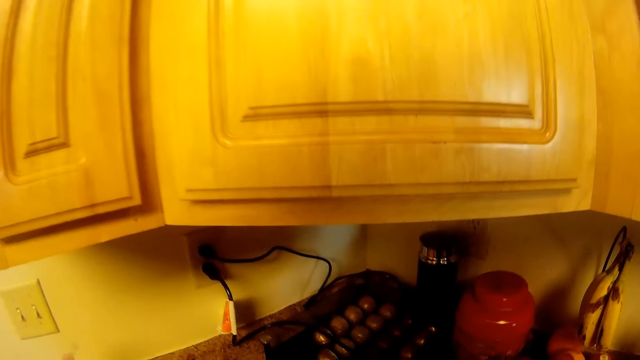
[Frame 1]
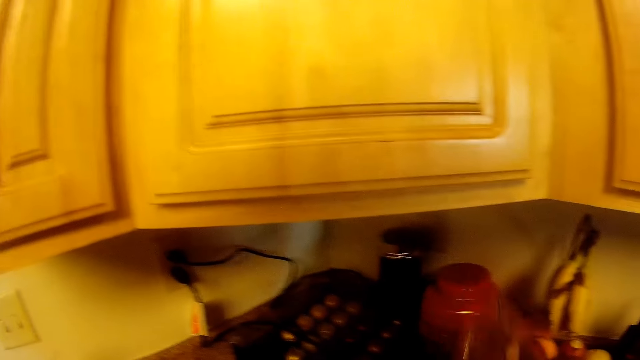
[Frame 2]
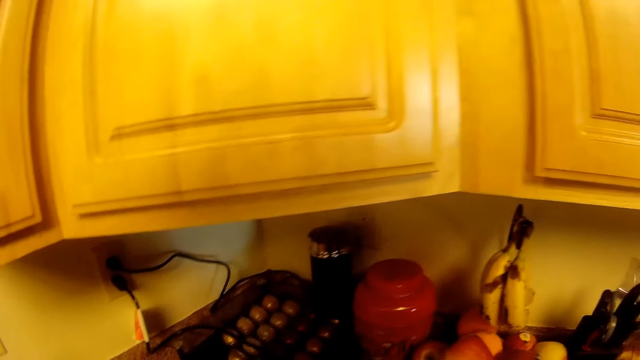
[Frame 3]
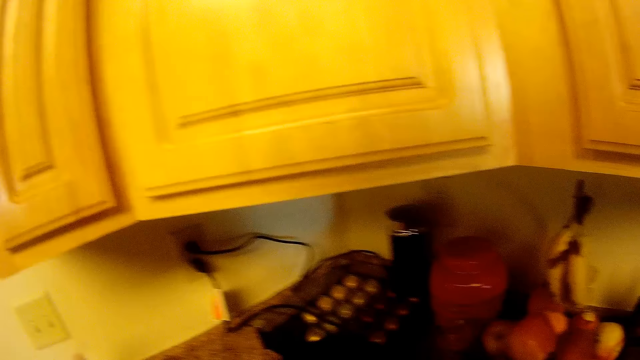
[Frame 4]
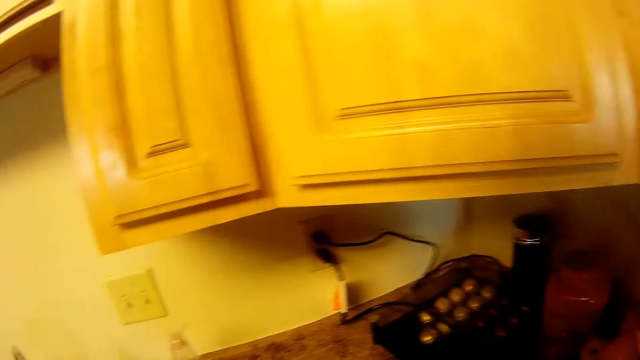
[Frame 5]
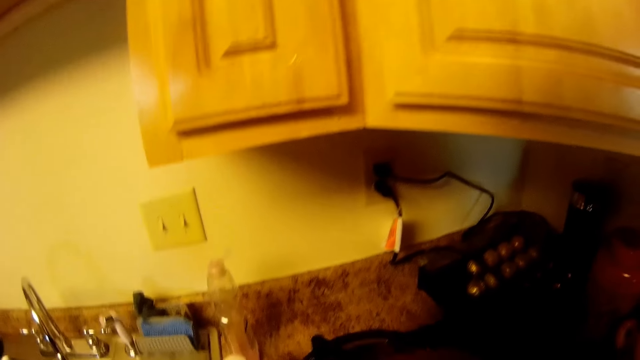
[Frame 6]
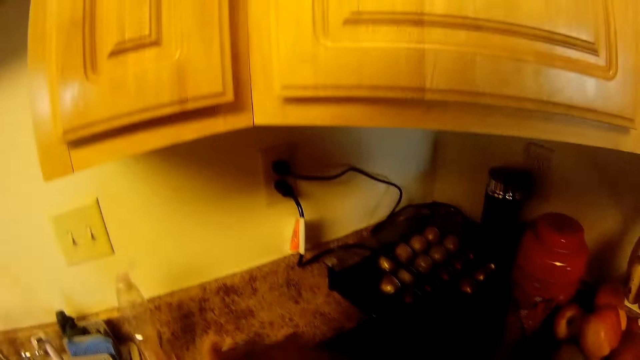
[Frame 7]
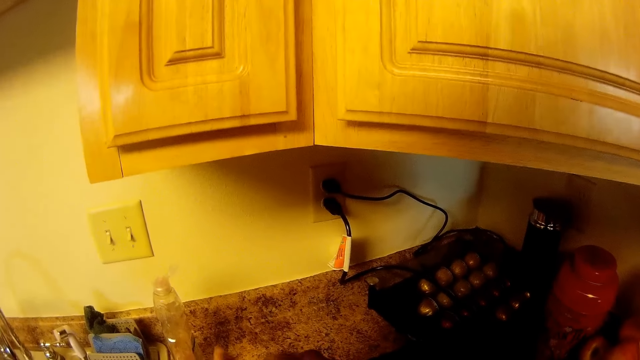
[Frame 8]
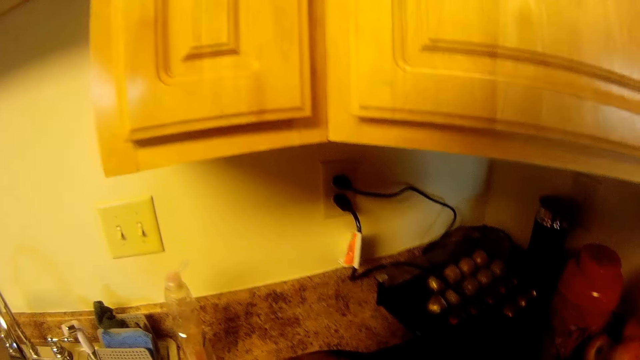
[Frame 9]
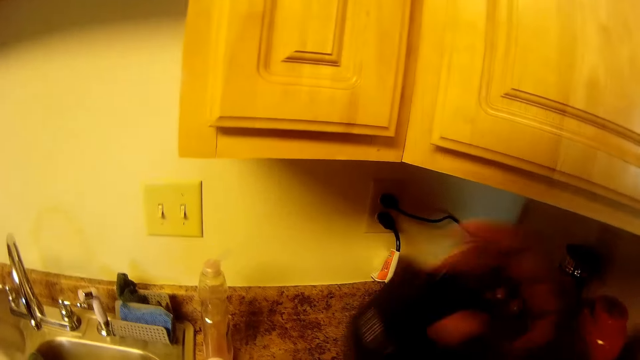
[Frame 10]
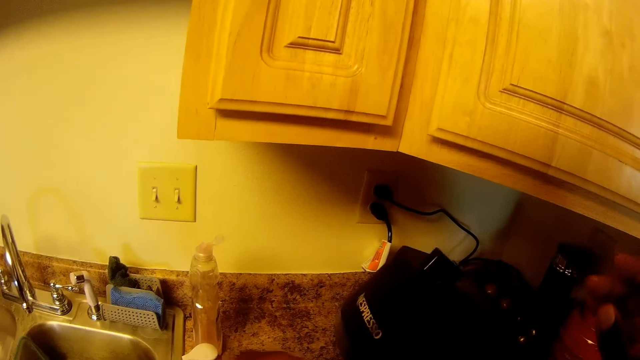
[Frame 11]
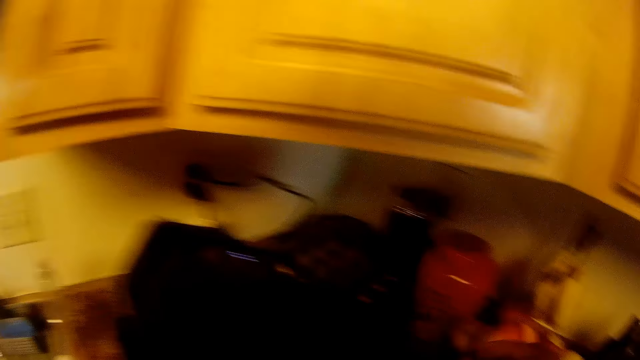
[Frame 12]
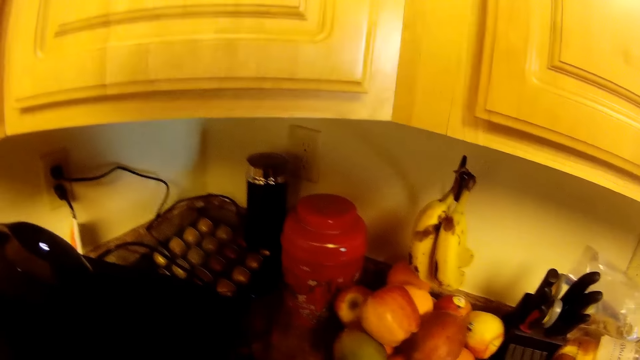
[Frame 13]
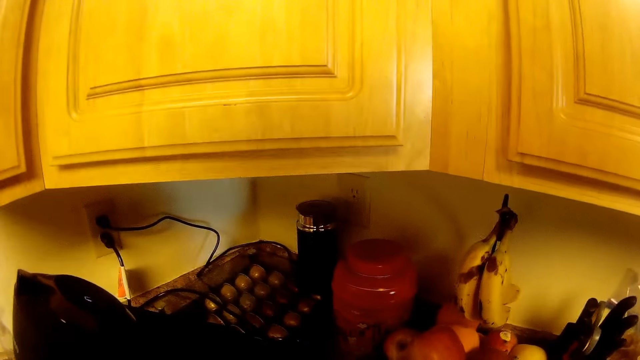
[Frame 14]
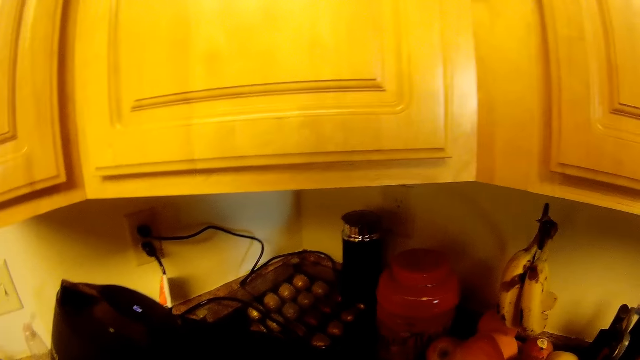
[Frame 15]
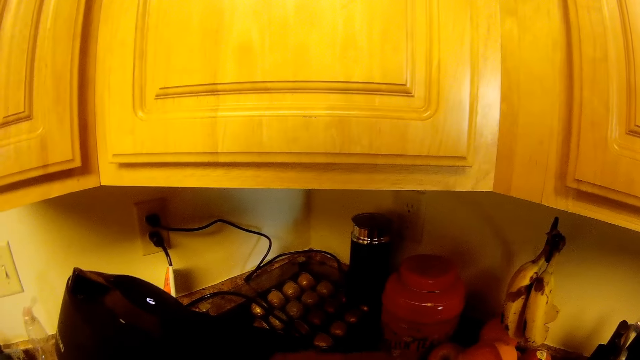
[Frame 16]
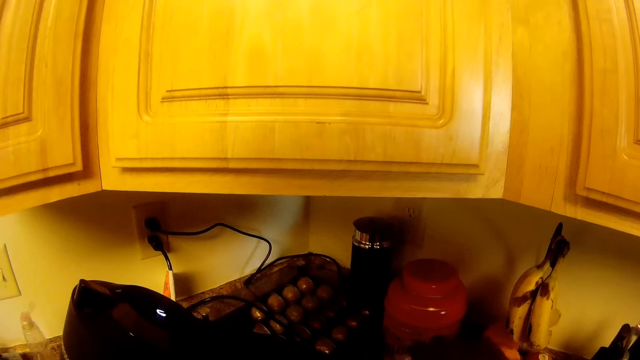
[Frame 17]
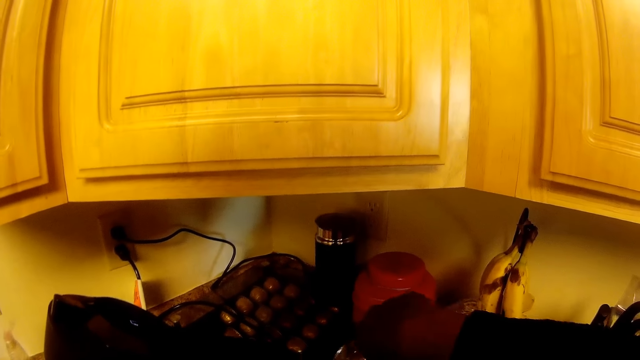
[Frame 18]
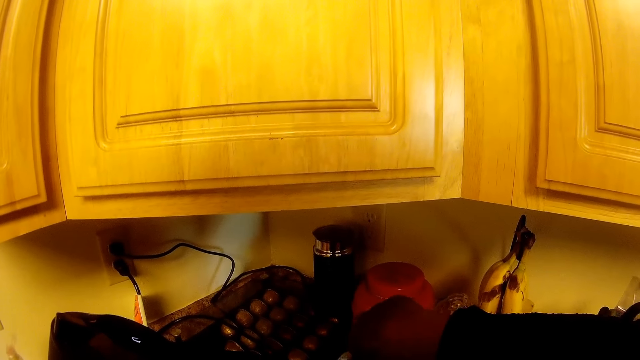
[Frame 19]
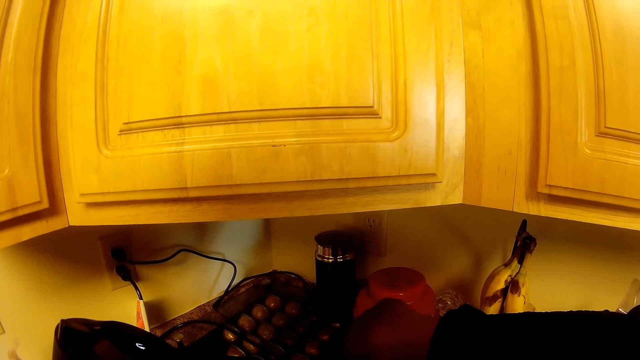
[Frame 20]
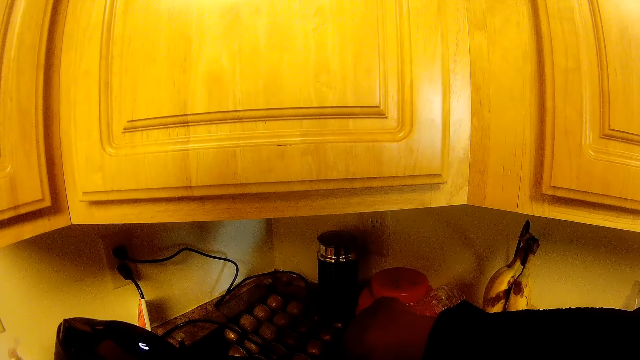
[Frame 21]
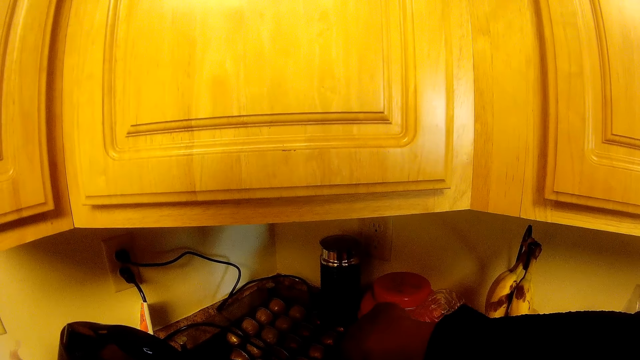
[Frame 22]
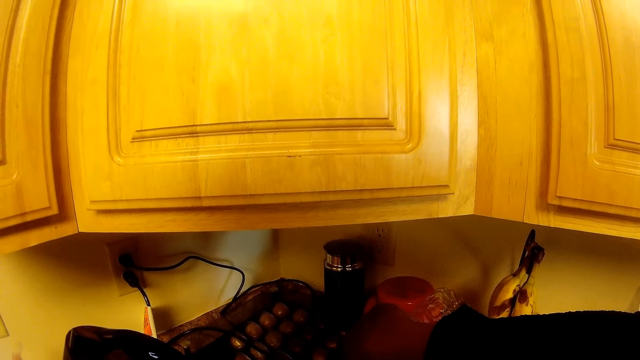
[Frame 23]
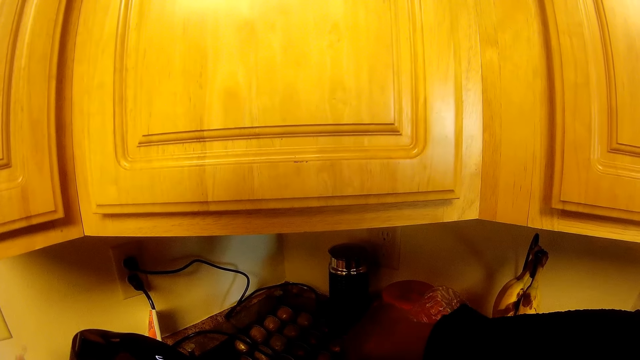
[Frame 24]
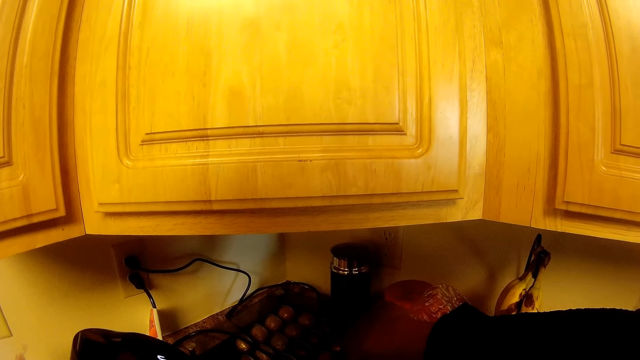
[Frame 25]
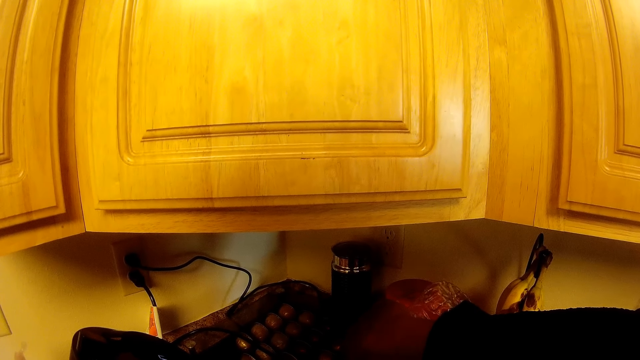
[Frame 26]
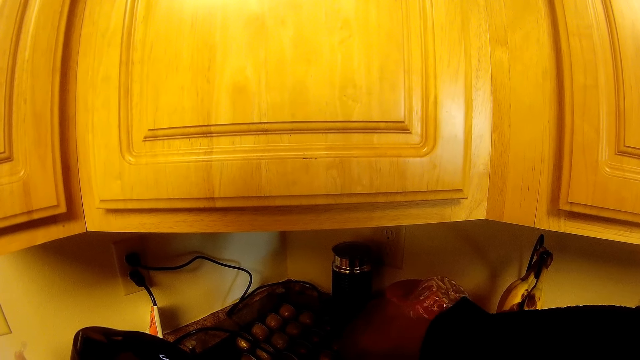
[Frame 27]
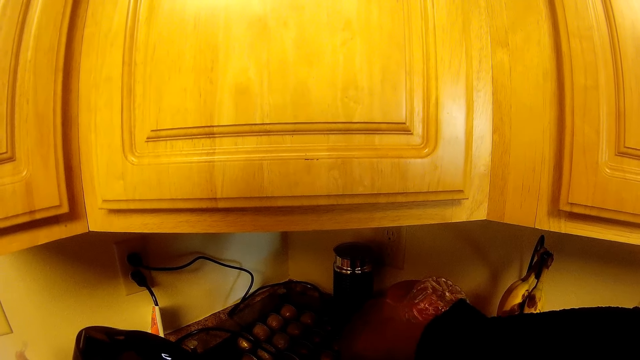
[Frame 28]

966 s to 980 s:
The camera wearer removes the lid of the coffee machine with her right hand. She raises the coffee machine with her right hand. She pours water from the bottle in her right hand into the coffee machine.

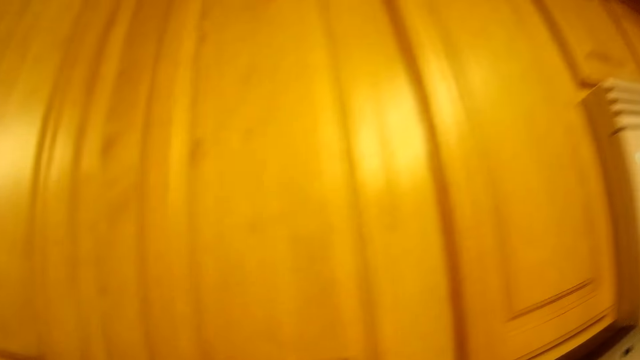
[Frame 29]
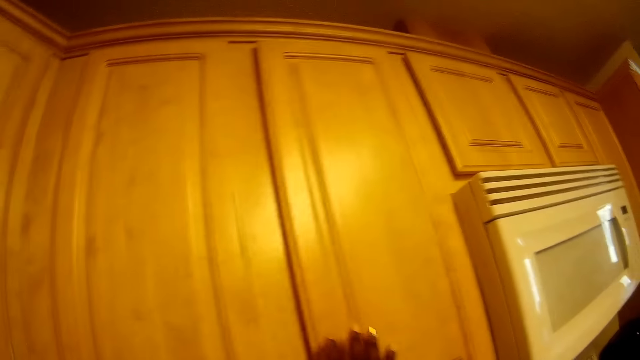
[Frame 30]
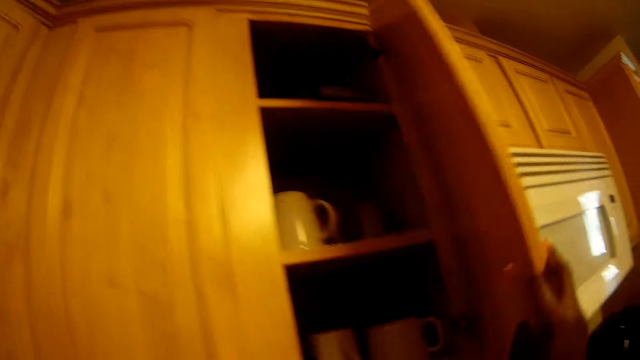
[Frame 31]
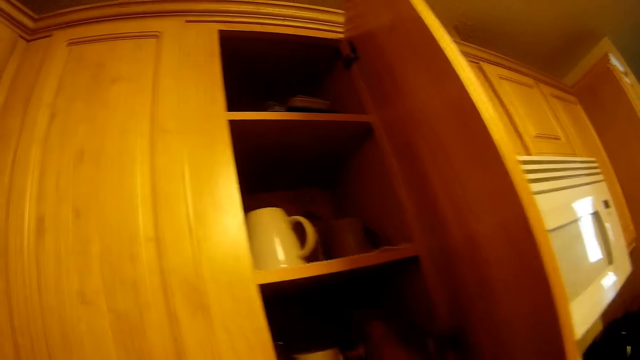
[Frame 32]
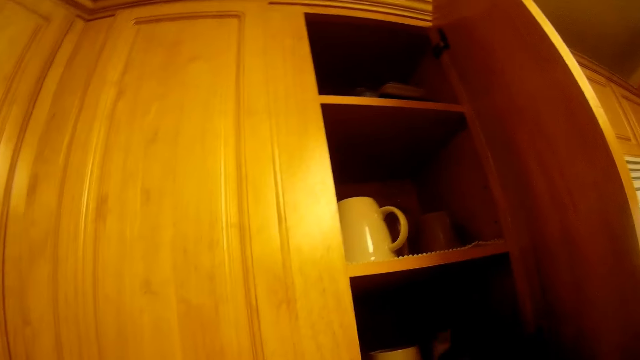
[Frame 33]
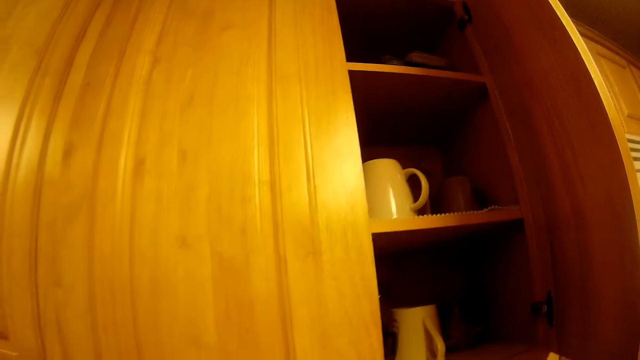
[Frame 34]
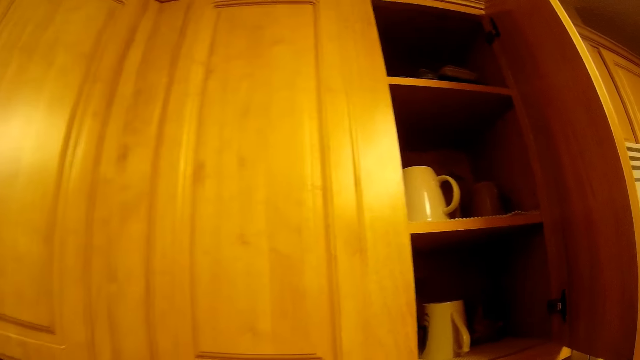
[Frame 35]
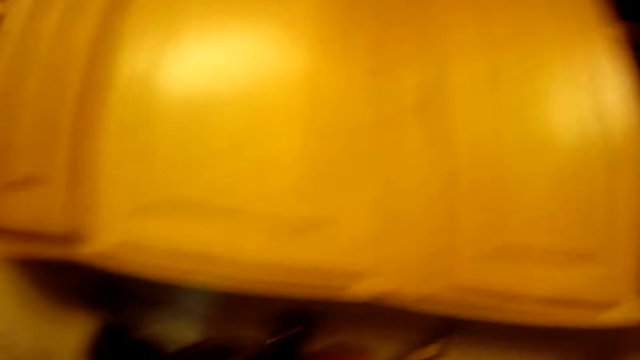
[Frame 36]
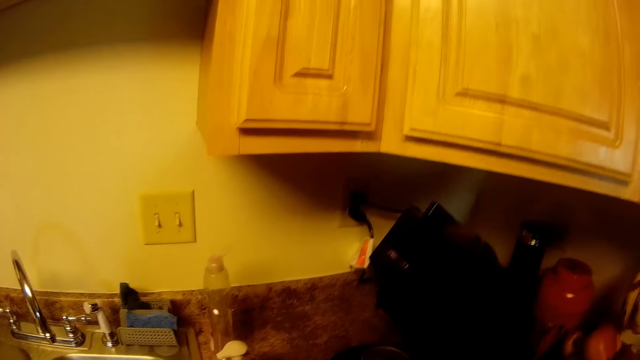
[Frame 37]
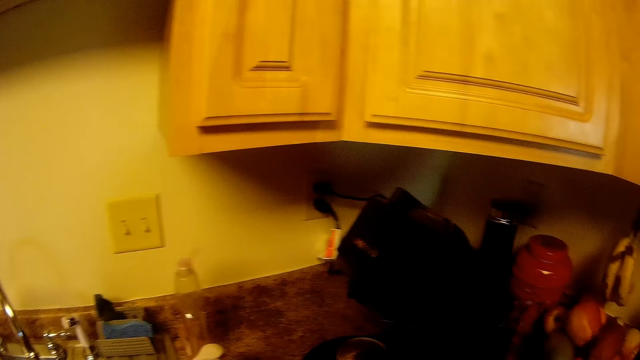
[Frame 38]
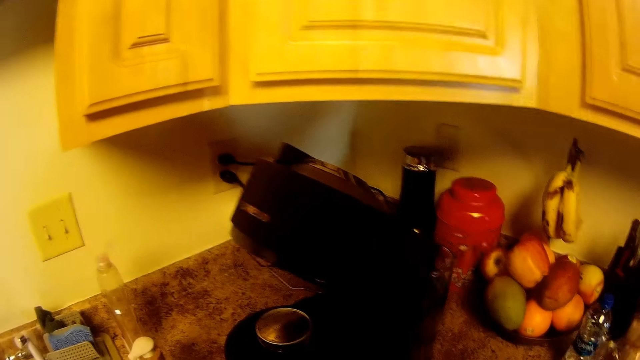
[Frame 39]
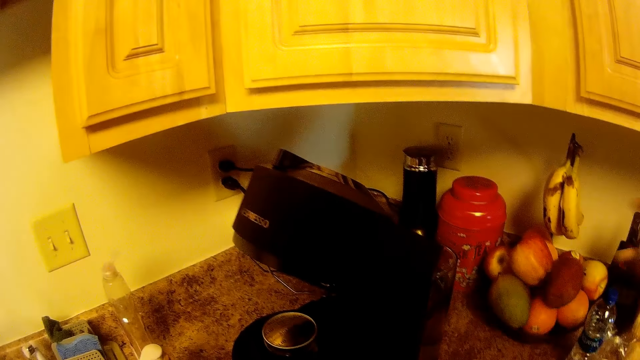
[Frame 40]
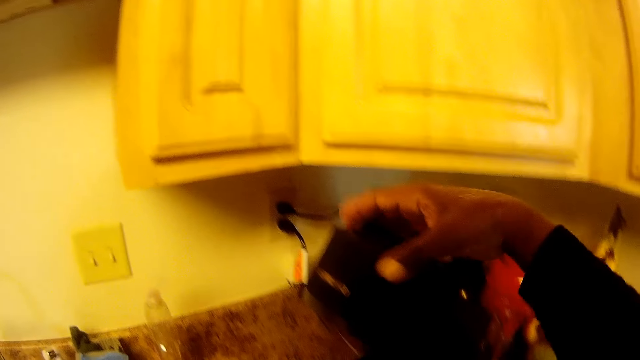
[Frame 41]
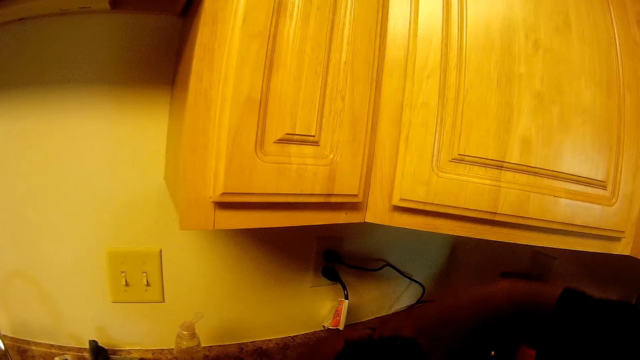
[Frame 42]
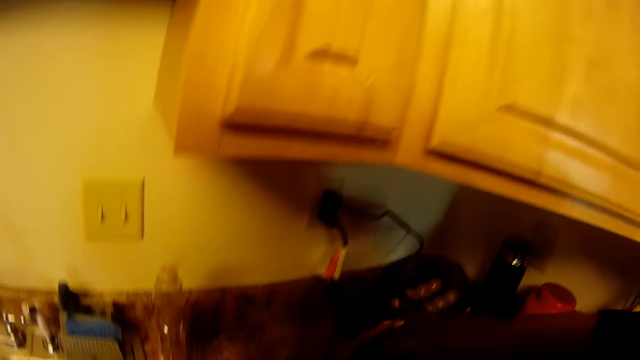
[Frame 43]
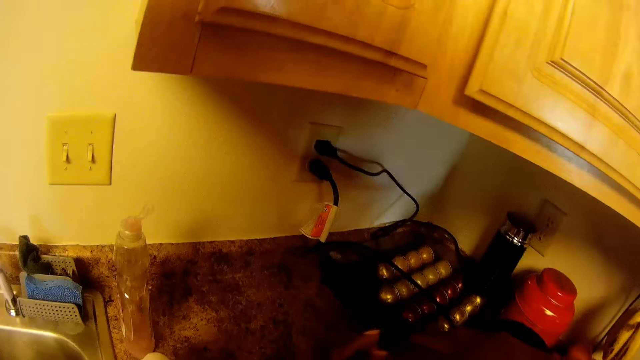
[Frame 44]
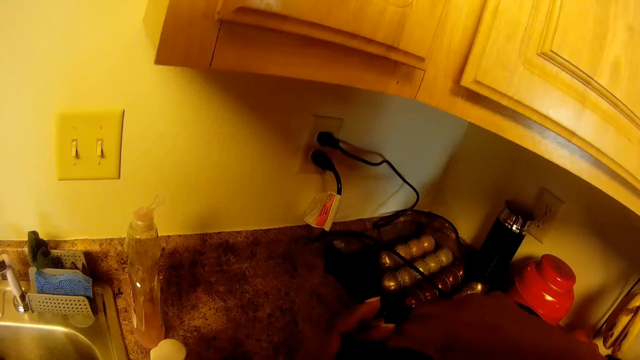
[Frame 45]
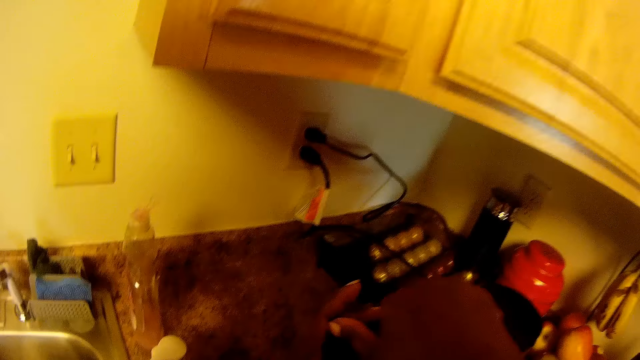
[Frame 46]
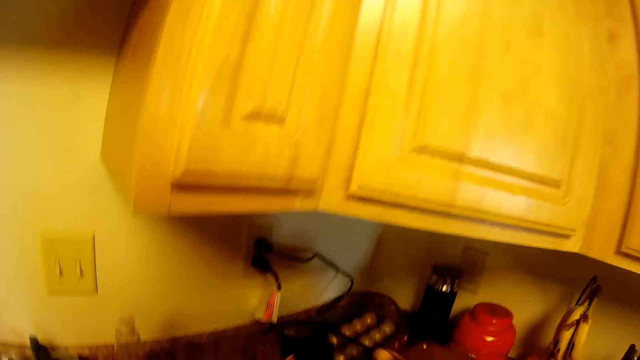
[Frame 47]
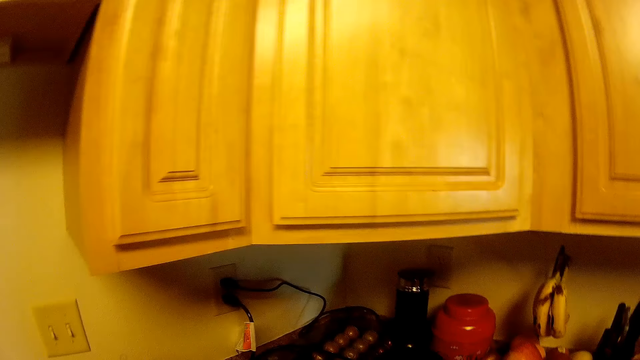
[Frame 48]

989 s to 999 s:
The camera wearer opens a kitchen cabinet with her right hand. She picks a cup on the shelf from the cabinet with her right hand. She closes the coffee maker. She lowers the raised part of the coffee machine with her right hand.
